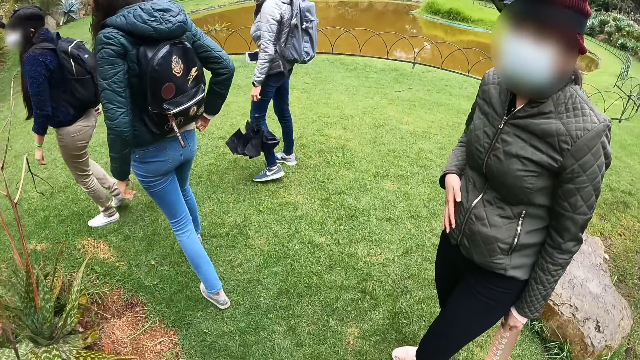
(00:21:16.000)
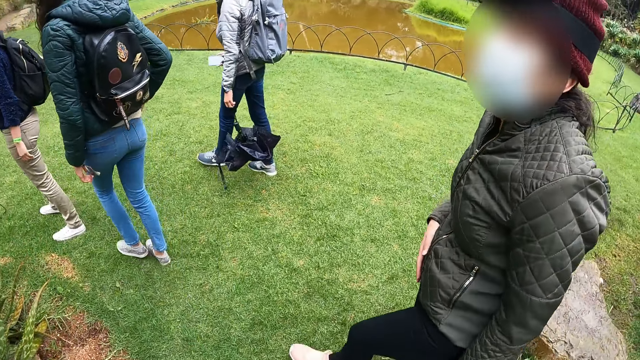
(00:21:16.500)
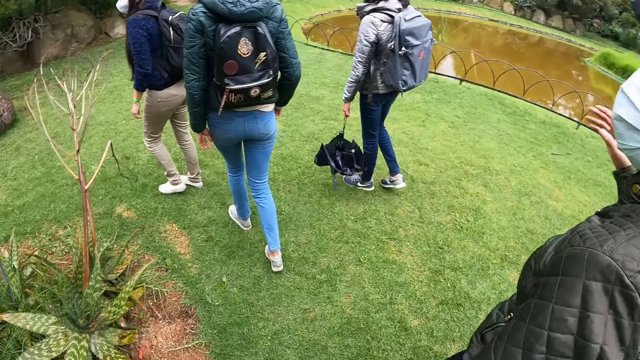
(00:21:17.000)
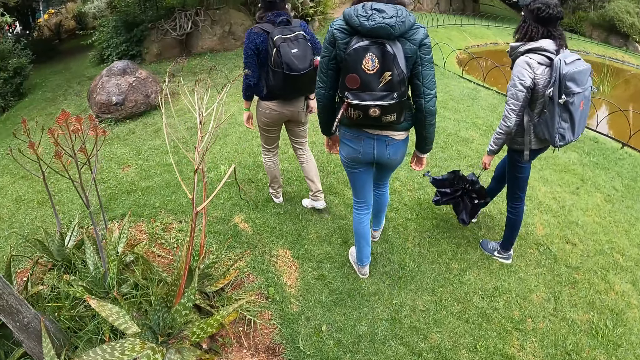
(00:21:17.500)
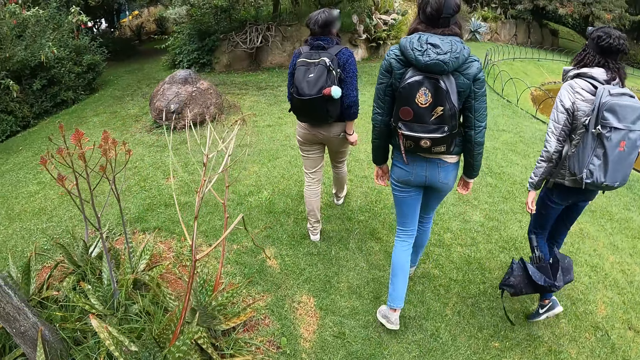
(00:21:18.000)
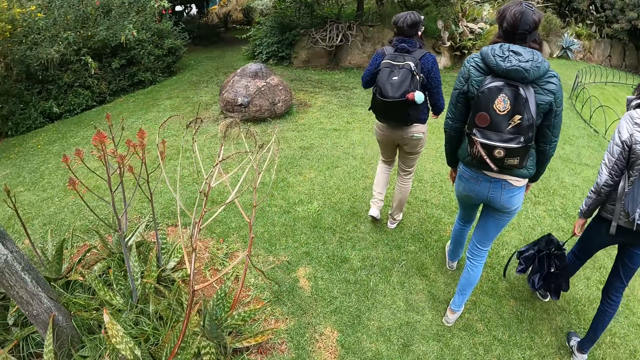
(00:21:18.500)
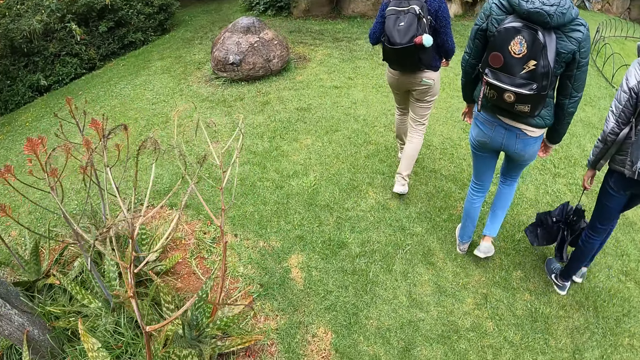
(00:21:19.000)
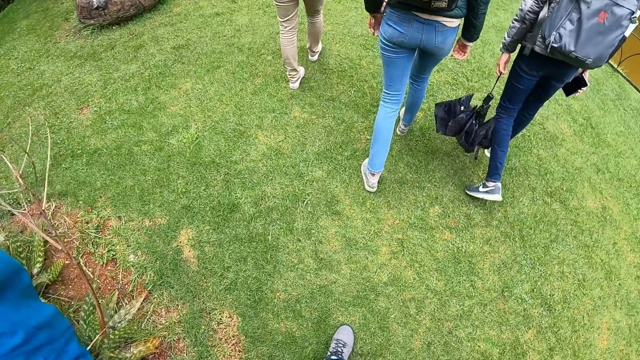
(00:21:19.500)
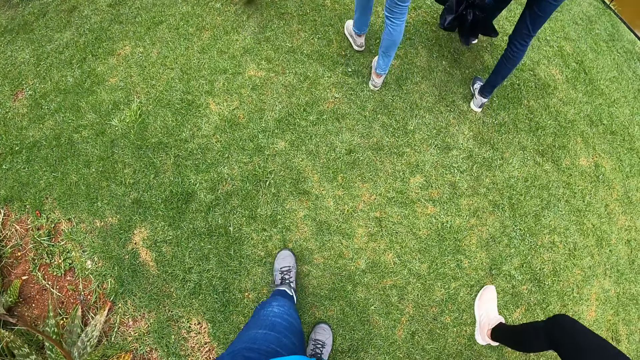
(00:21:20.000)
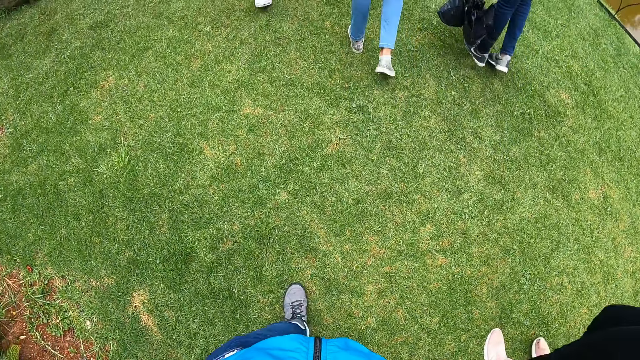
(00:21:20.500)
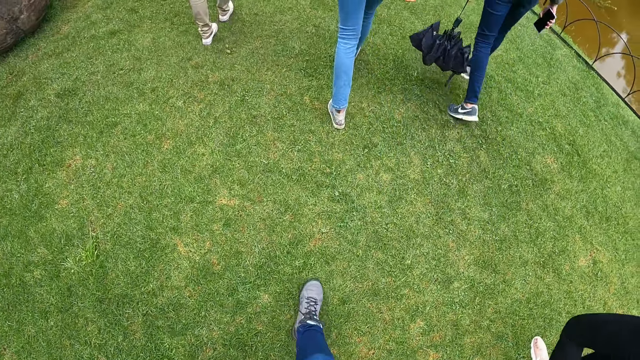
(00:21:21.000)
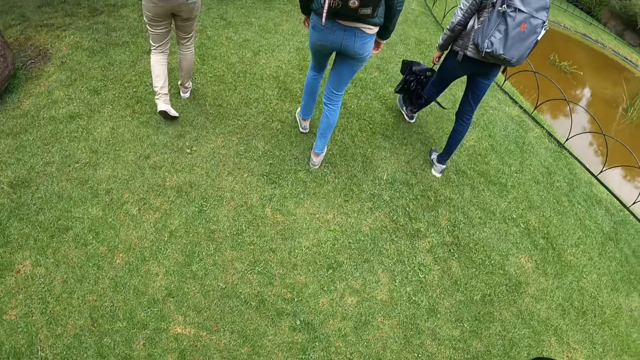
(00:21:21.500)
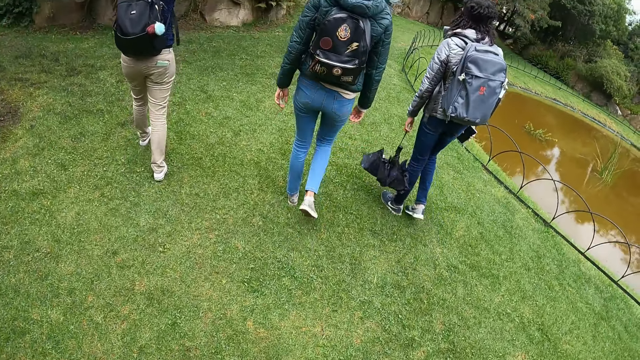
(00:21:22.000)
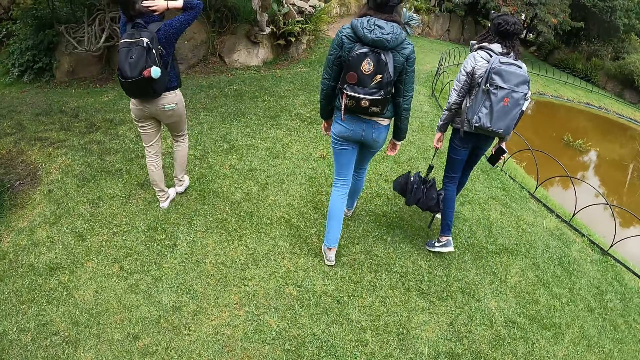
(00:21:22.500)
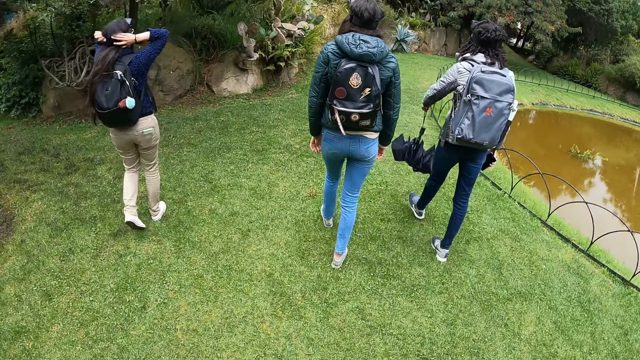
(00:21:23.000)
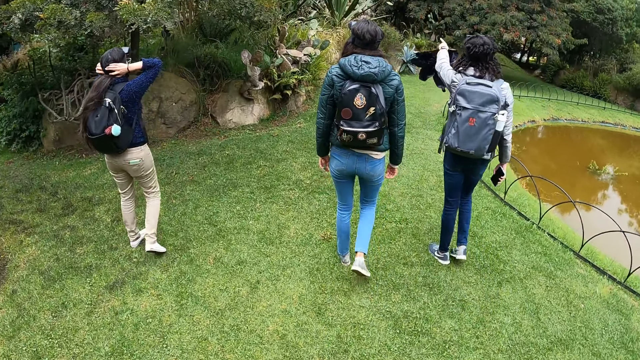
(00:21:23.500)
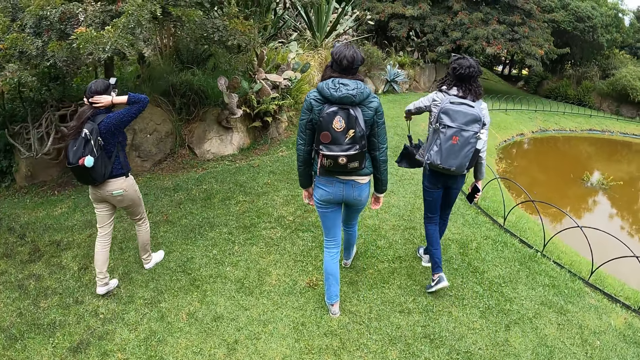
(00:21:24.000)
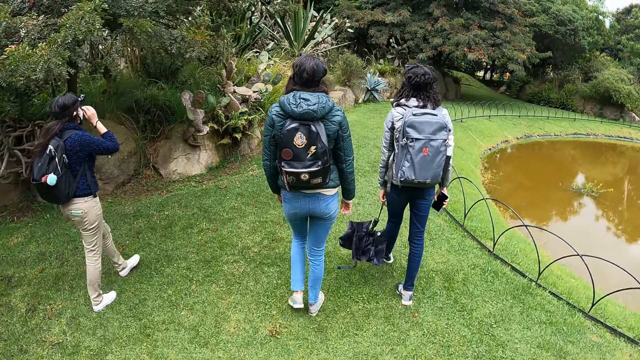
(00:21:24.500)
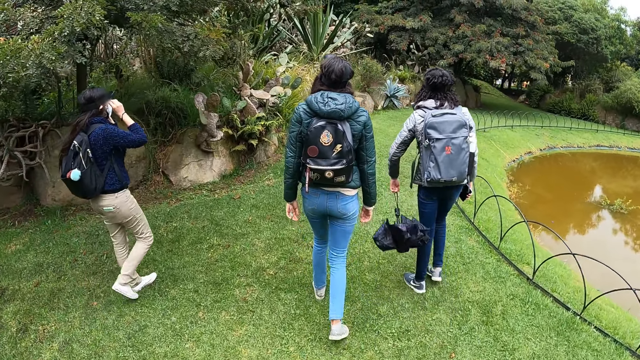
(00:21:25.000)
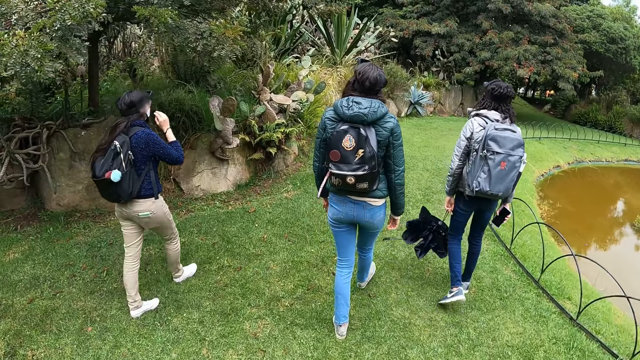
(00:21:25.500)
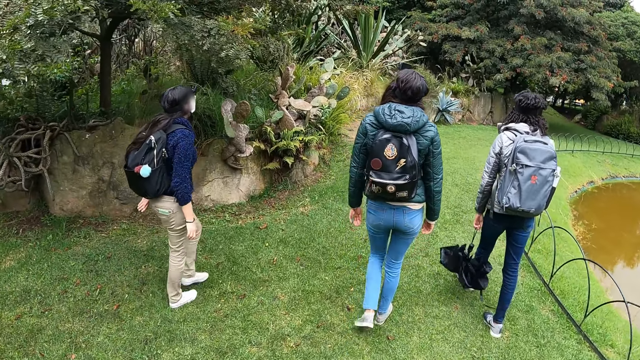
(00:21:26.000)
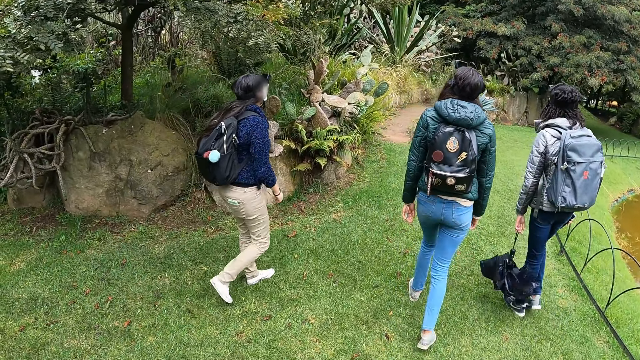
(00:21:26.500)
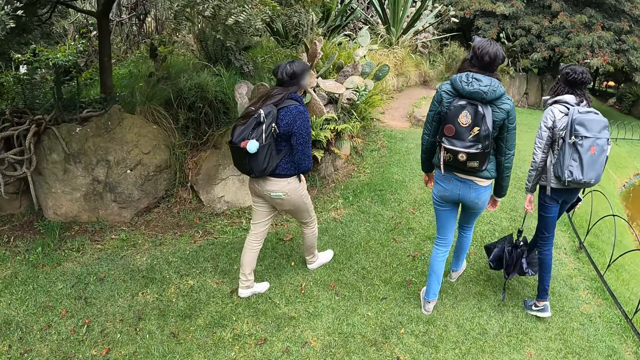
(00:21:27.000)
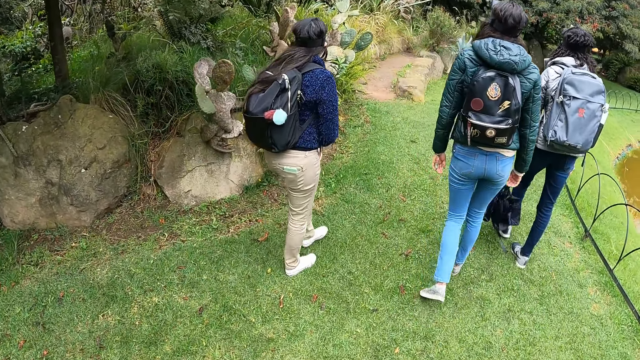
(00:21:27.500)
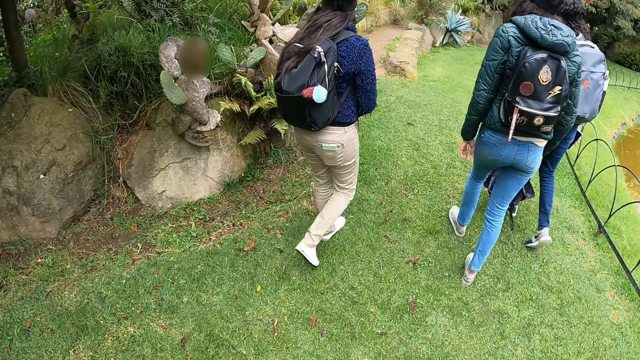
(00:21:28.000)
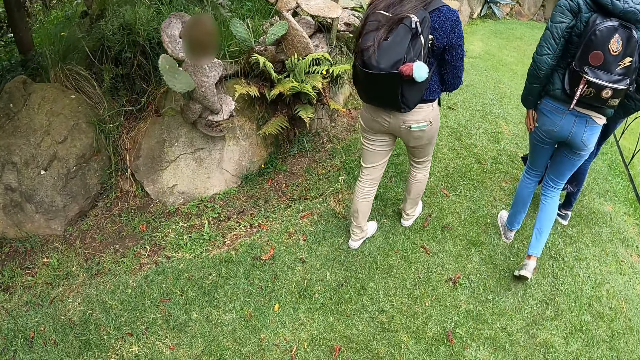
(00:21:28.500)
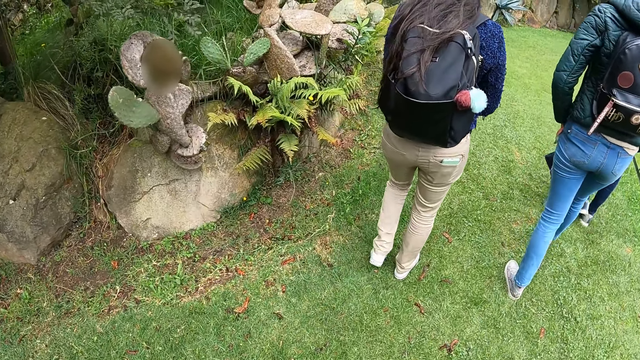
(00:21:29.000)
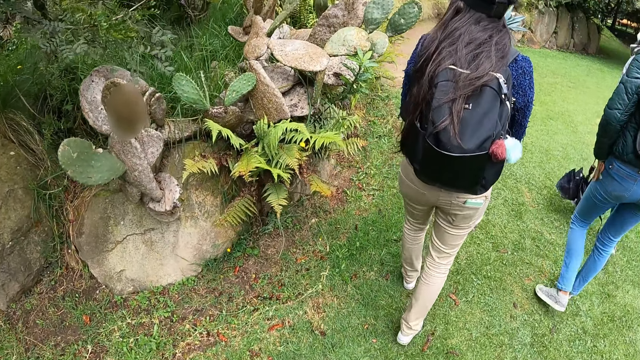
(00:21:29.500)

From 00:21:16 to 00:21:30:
A woman adjusts the jacket with both hands. The women move around. The camera wearer moves the left hand. The women move around. Another woman adjusts the hair with both hands. Another woman points at something. The women move around.

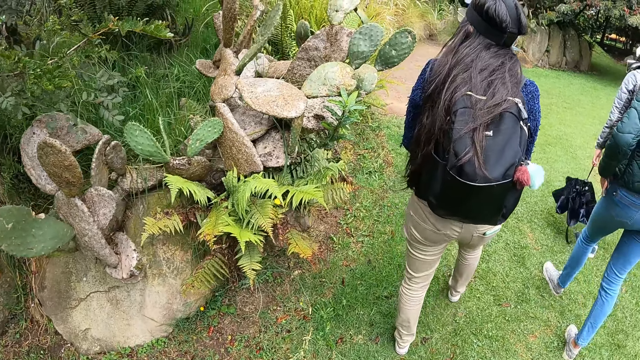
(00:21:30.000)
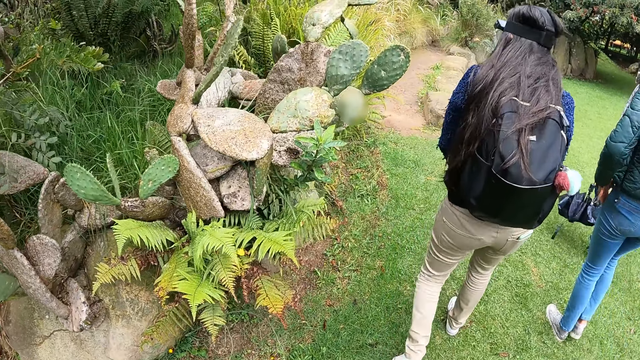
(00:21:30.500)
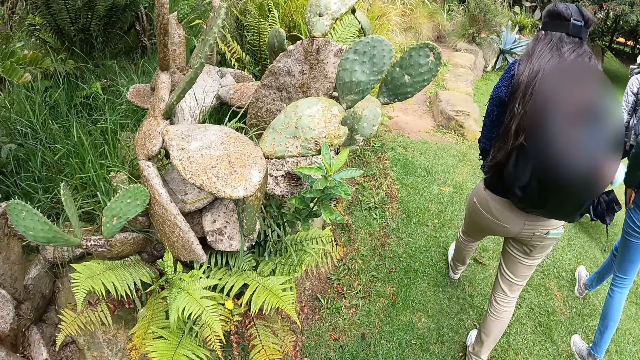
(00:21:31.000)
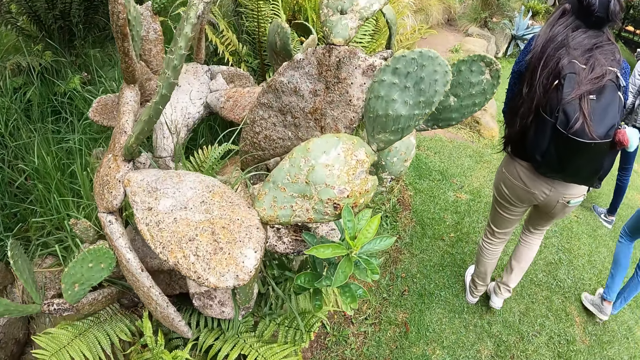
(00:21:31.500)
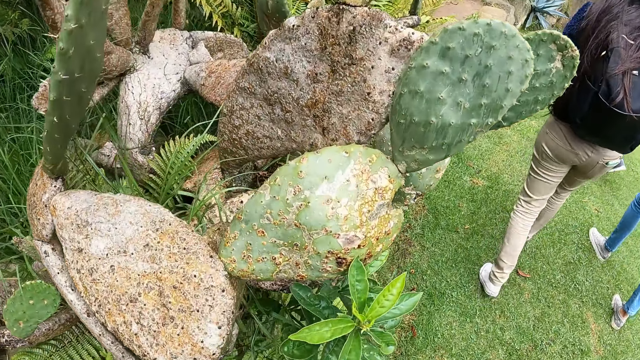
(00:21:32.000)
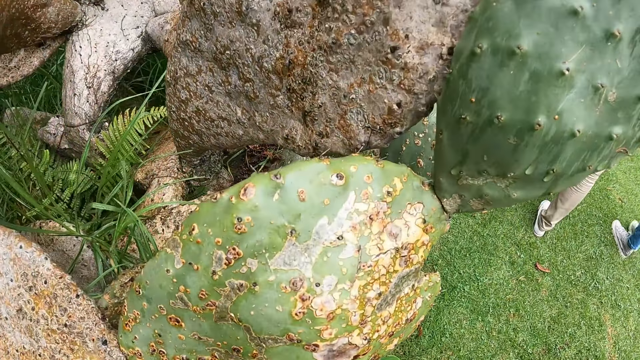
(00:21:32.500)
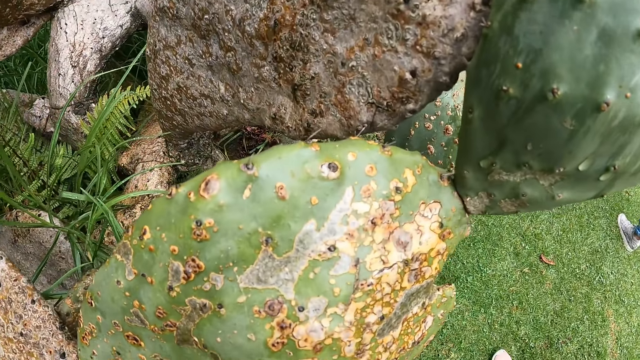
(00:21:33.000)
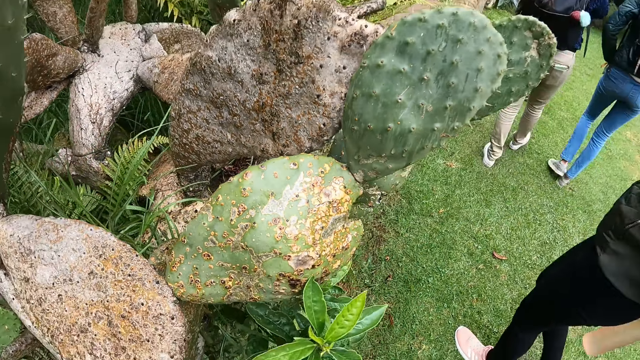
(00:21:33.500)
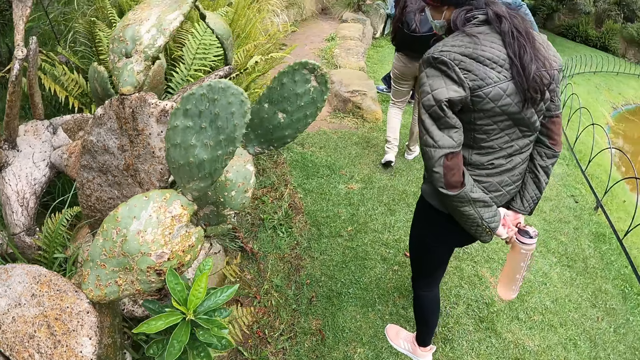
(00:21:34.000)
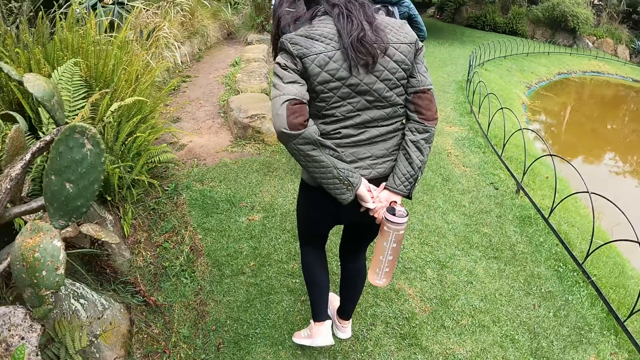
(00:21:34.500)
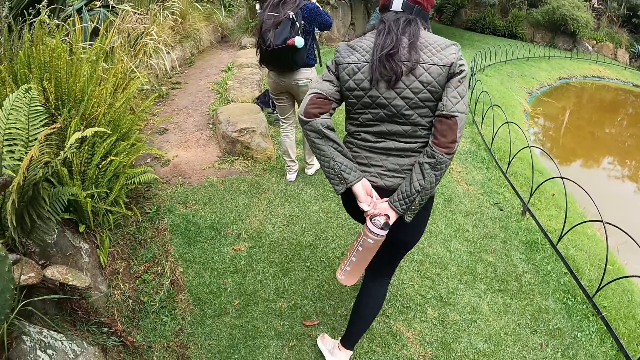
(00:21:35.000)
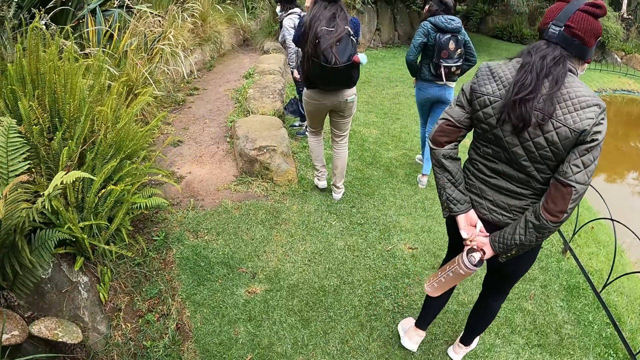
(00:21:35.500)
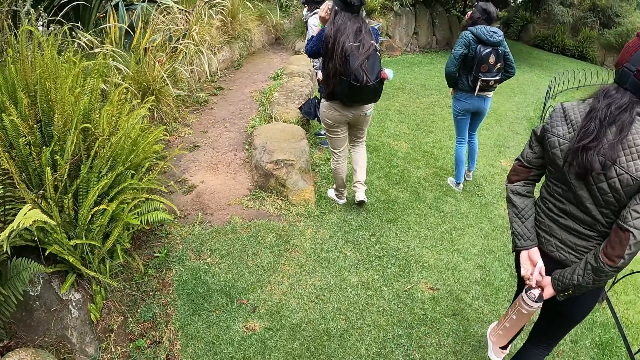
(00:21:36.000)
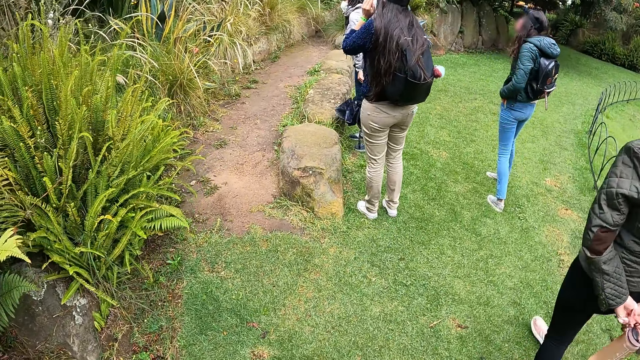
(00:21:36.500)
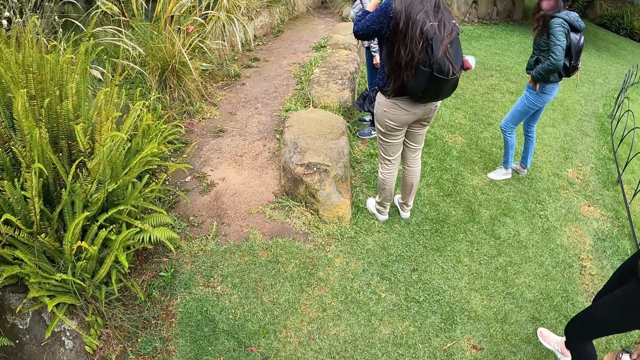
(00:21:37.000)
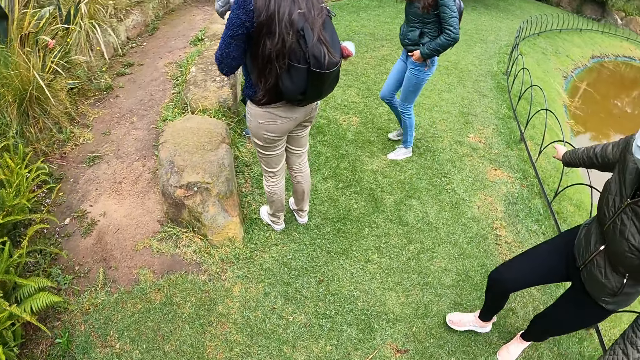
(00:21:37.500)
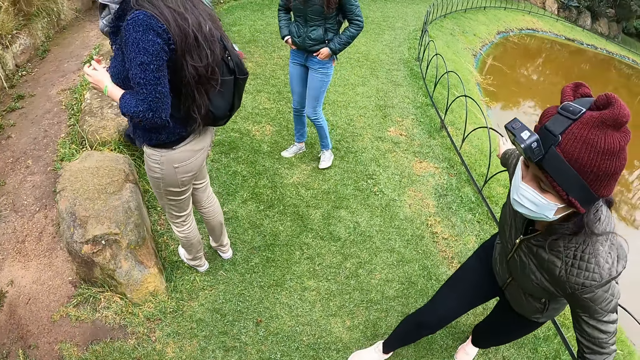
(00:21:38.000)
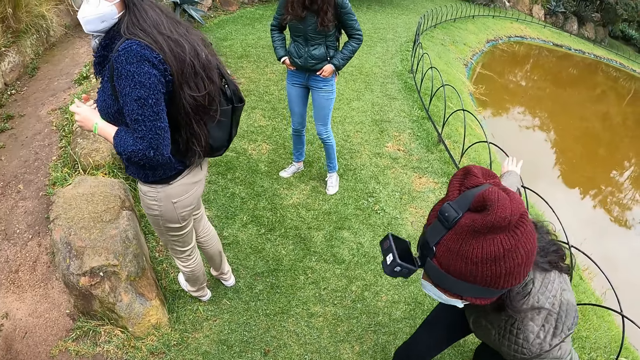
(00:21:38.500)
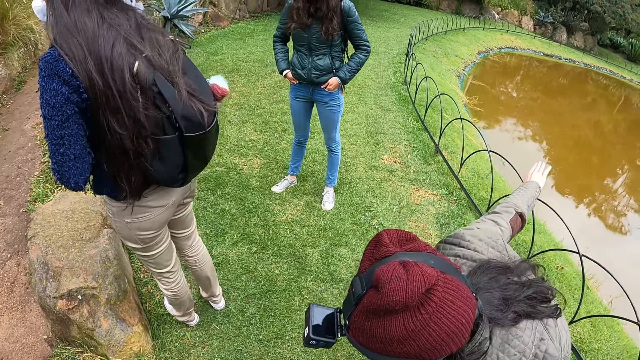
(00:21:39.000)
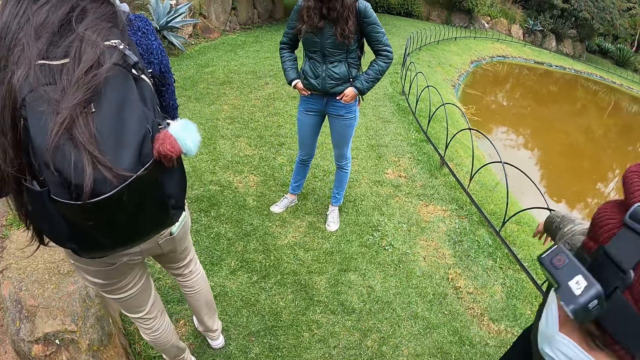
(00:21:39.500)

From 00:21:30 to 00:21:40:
A woman holds the grill with both hands.
